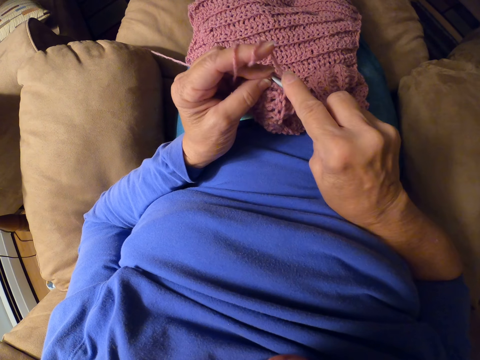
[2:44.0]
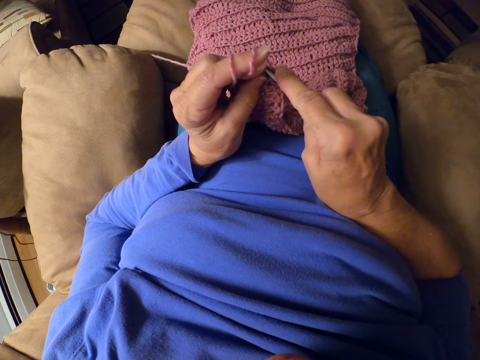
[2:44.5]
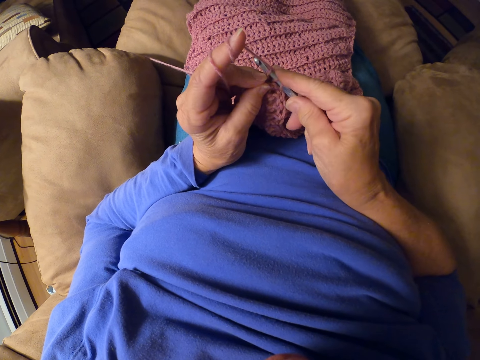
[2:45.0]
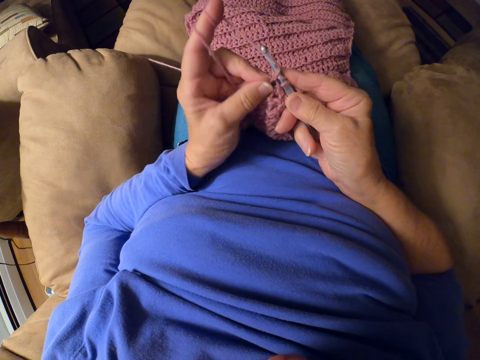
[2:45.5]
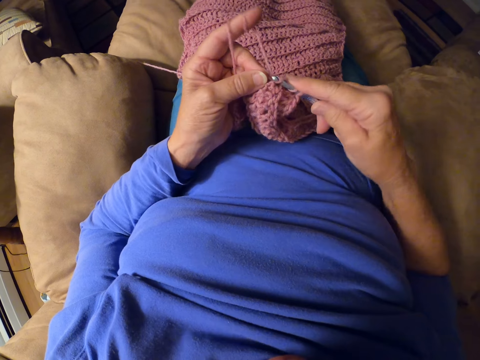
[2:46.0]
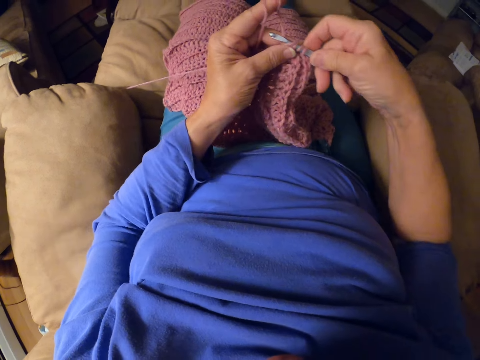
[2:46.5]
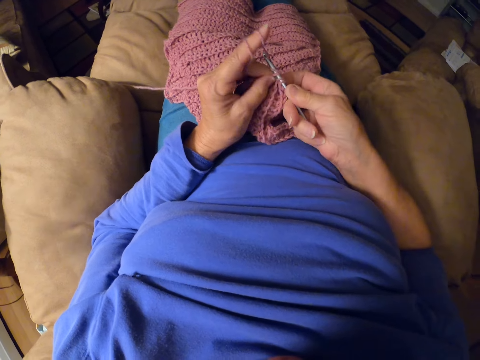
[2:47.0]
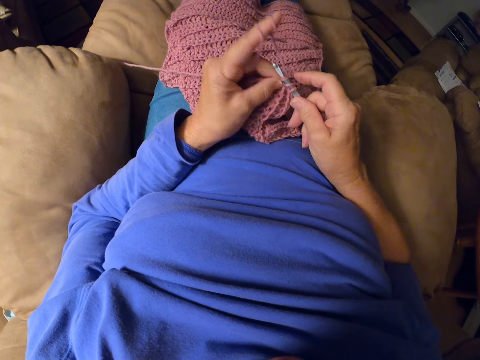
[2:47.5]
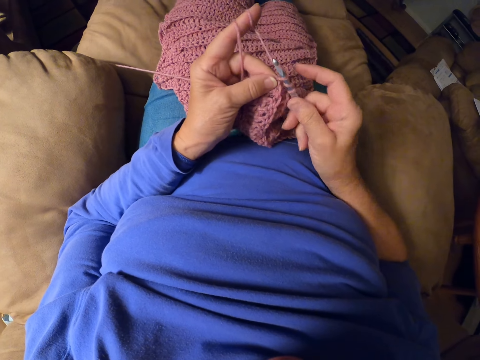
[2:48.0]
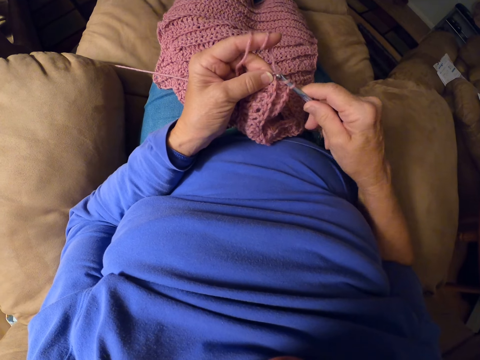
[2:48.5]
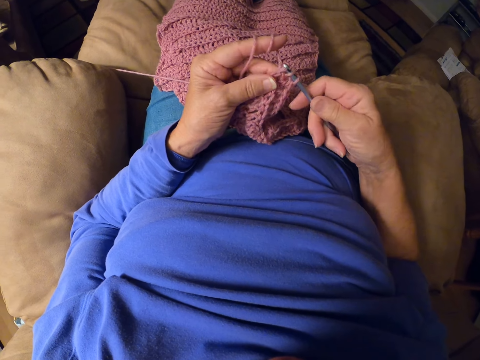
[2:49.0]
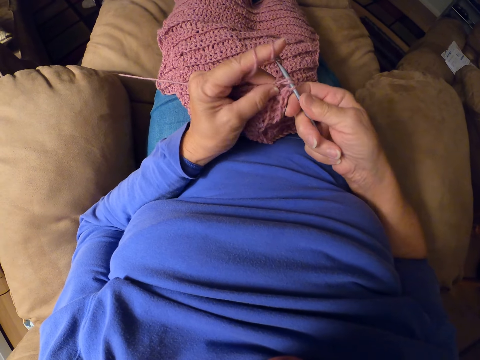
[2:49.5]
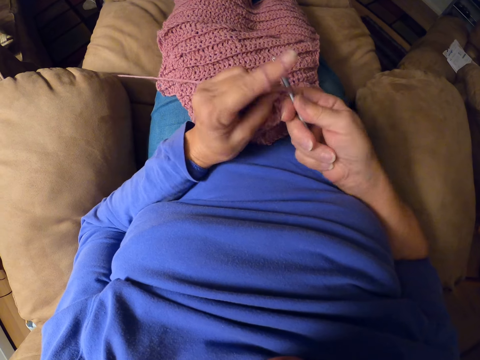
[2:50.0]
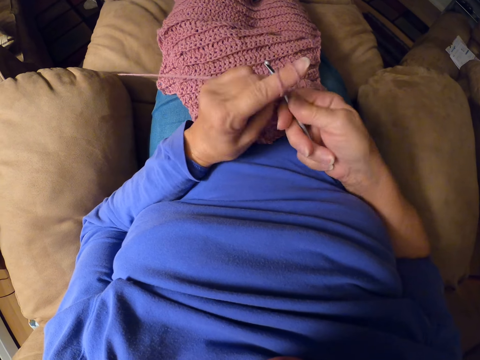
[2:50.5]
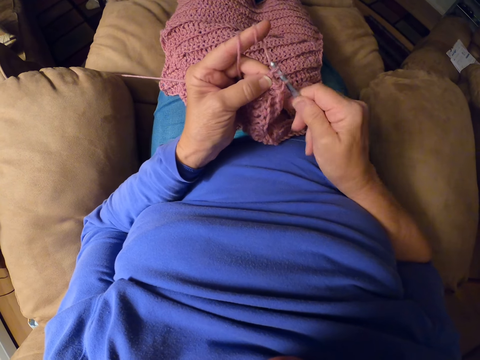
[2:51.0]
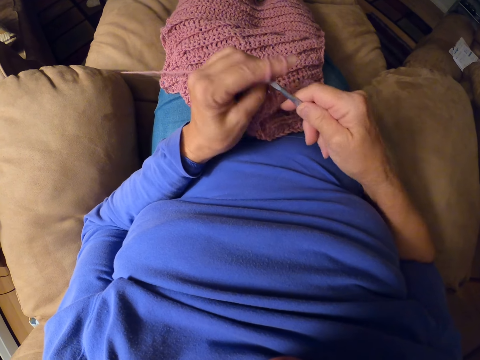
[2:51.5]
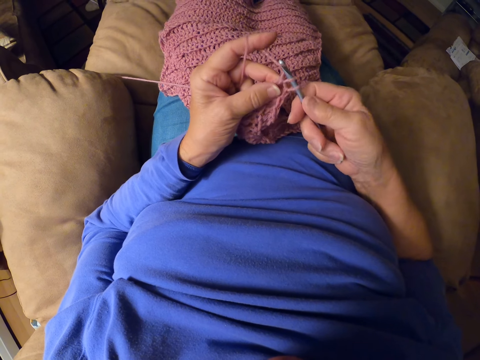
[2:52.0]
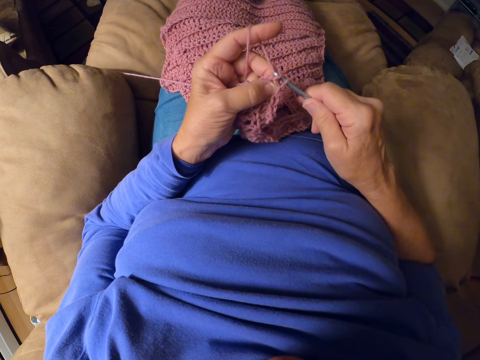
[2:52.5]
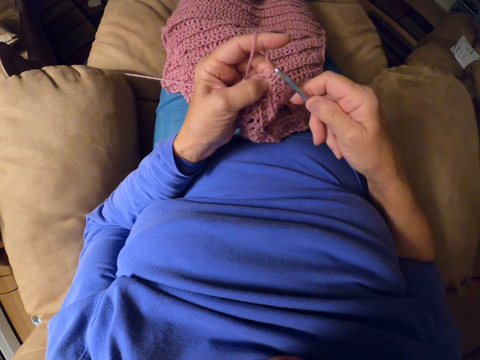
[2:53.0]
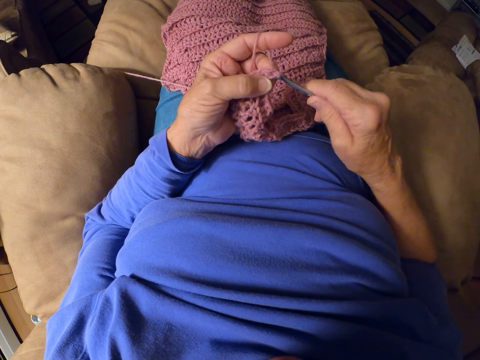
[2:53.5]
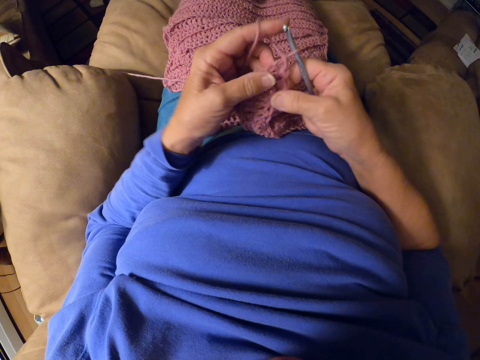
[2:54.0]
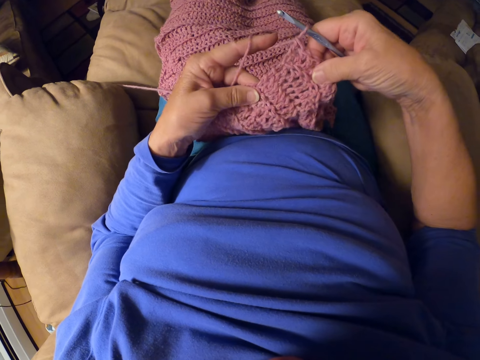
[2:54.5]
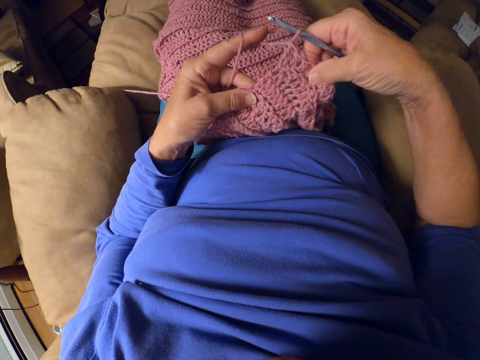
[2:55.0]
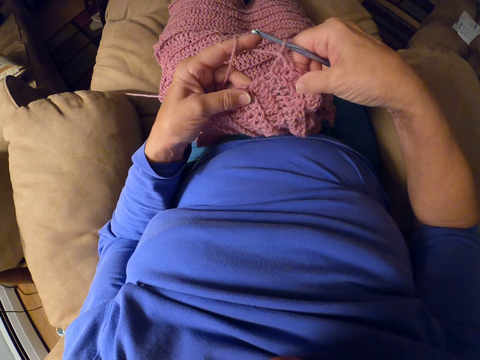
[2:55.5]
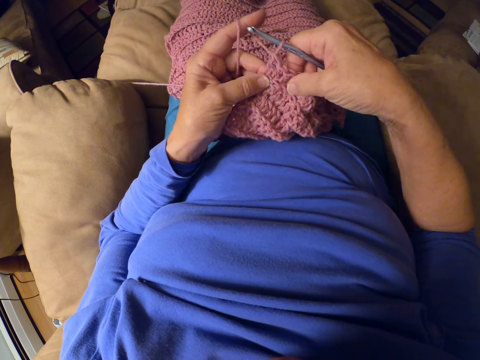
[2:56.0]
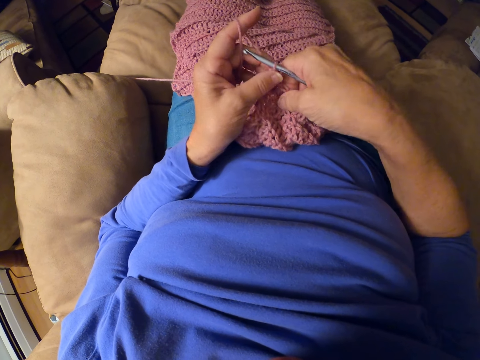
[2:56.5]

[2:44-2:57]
The camera wearer raises the crochet hook together with the crochet briefly. She holds the crochet with both hands. She looks at the garment.

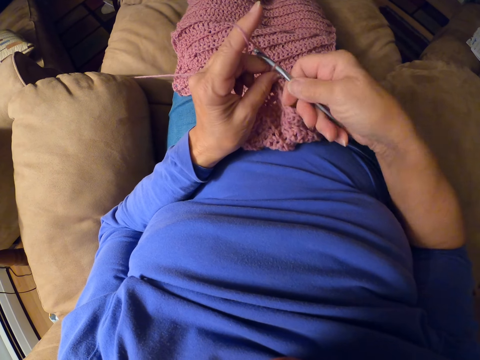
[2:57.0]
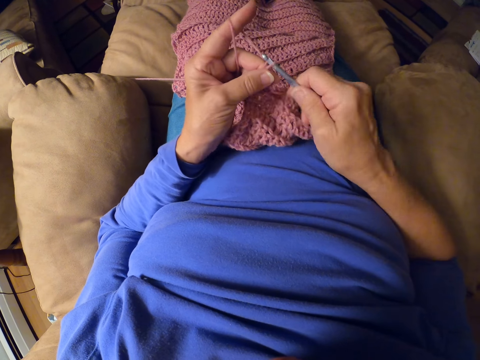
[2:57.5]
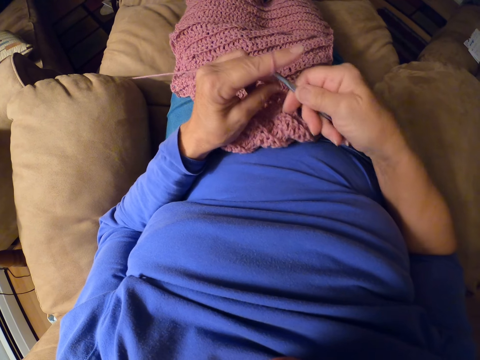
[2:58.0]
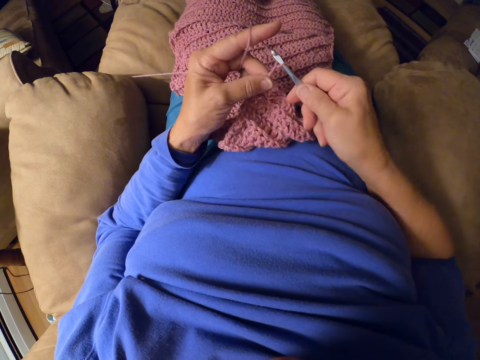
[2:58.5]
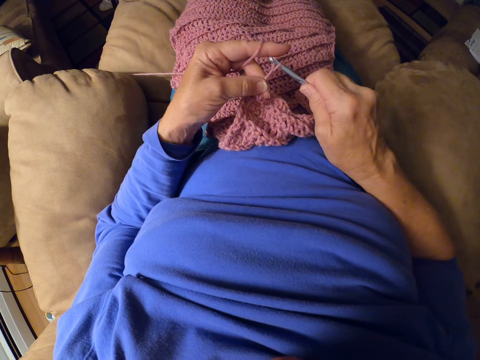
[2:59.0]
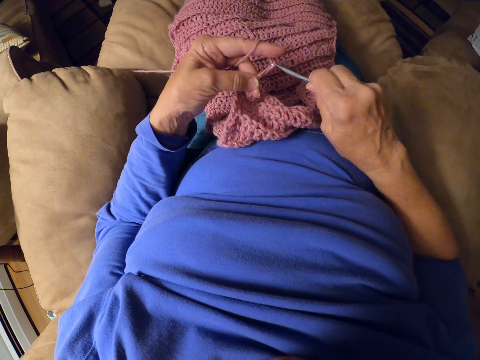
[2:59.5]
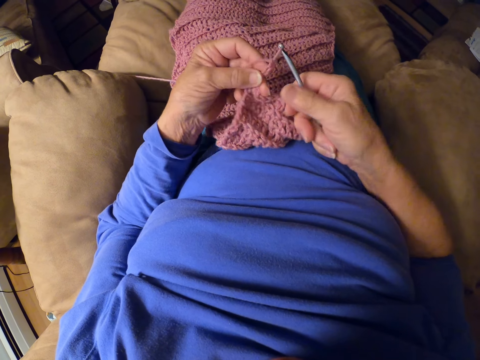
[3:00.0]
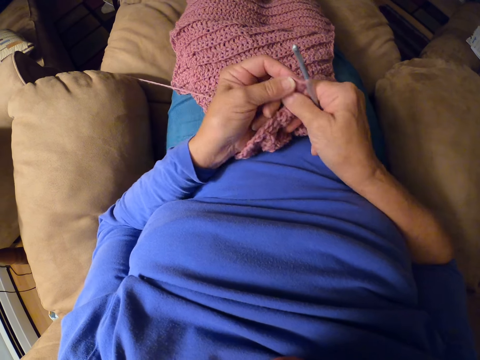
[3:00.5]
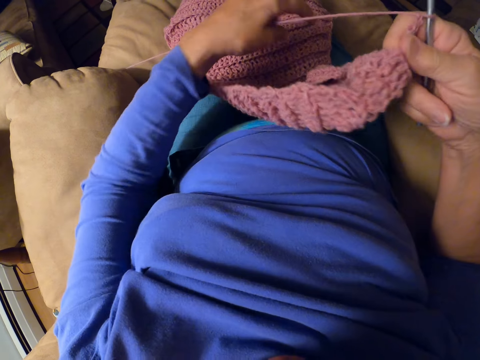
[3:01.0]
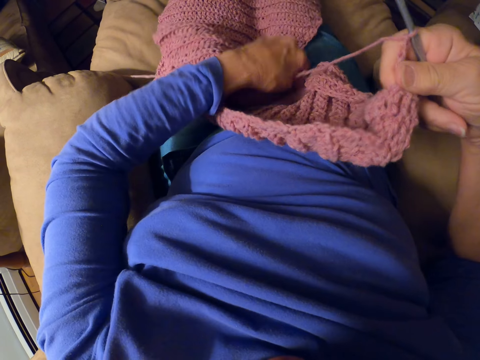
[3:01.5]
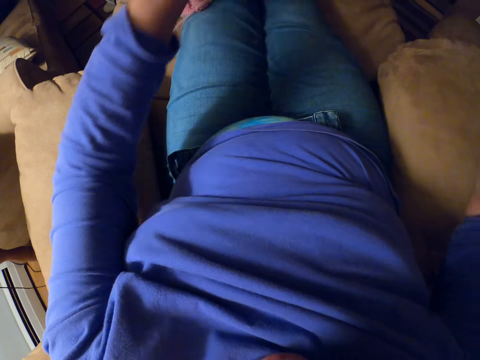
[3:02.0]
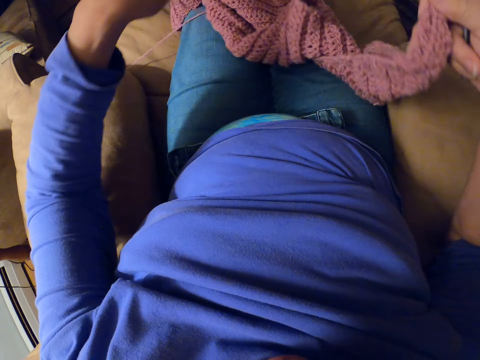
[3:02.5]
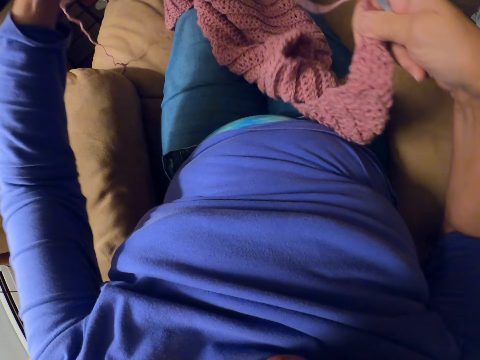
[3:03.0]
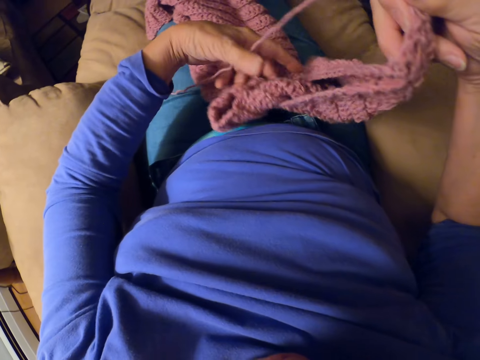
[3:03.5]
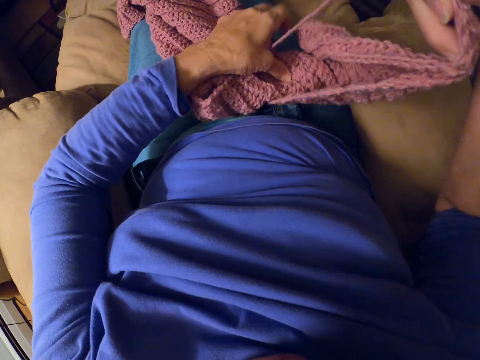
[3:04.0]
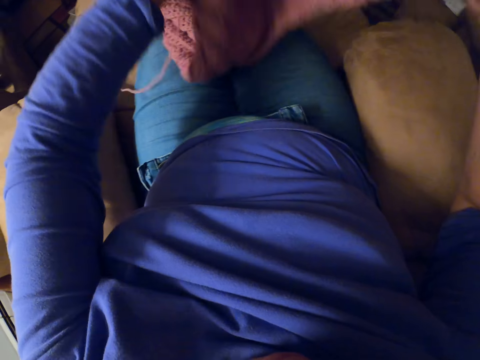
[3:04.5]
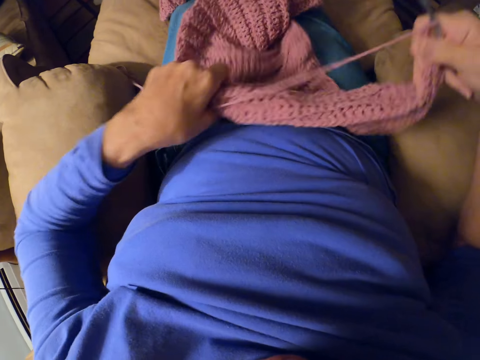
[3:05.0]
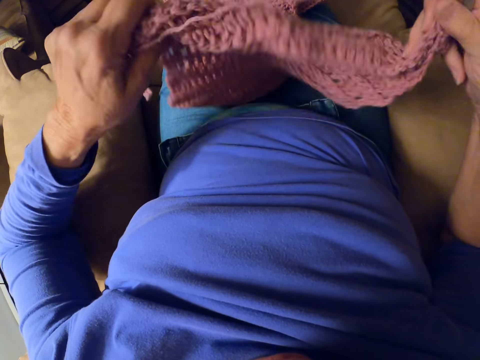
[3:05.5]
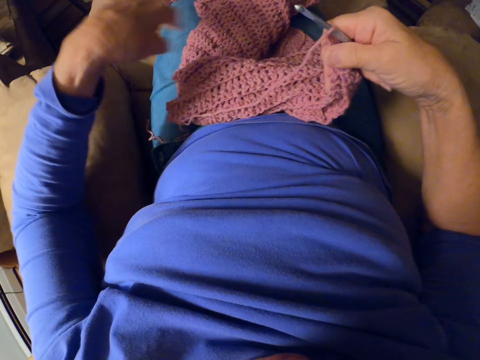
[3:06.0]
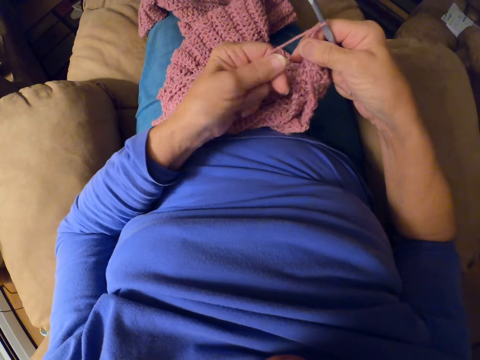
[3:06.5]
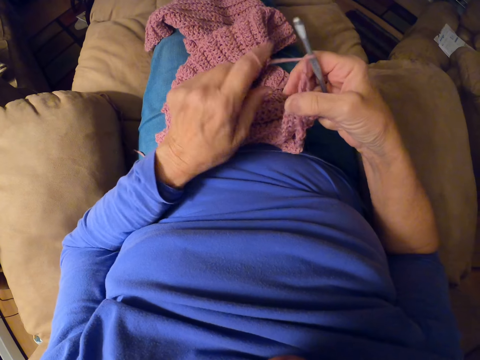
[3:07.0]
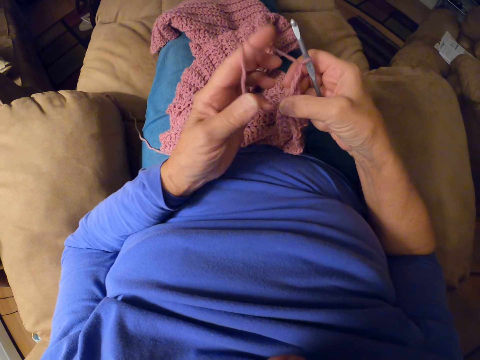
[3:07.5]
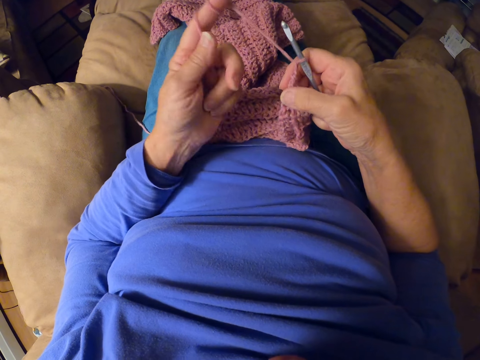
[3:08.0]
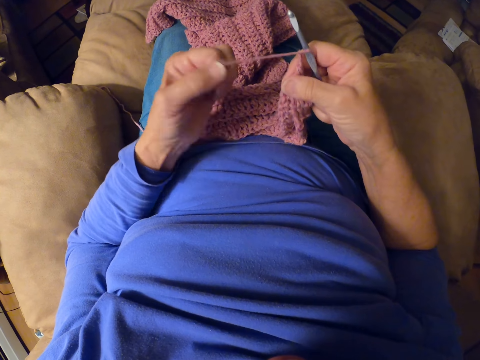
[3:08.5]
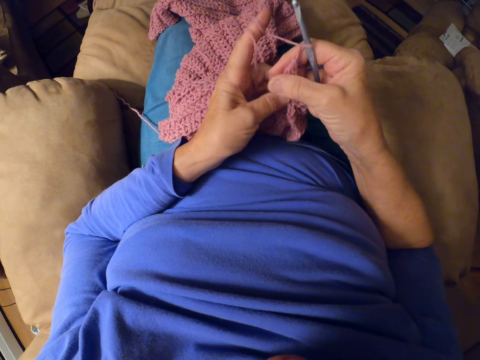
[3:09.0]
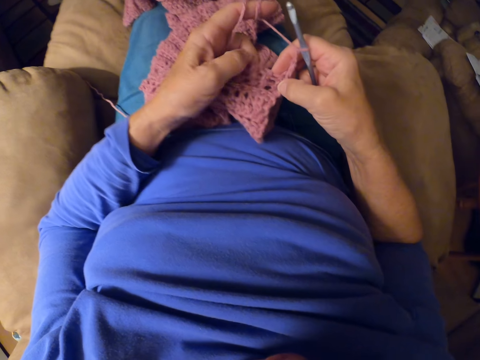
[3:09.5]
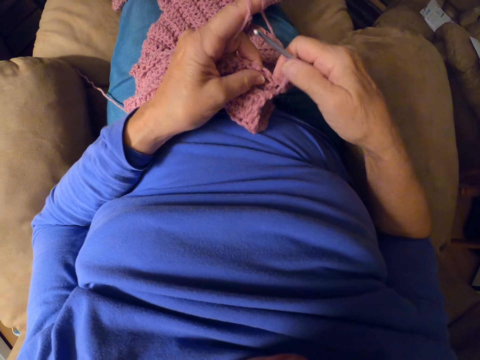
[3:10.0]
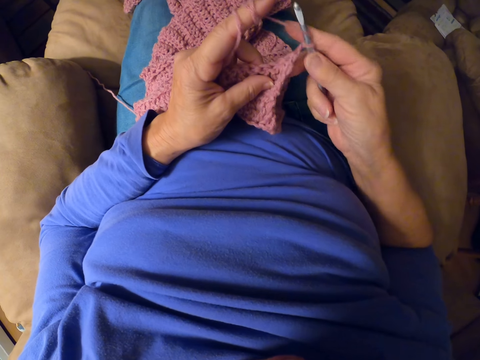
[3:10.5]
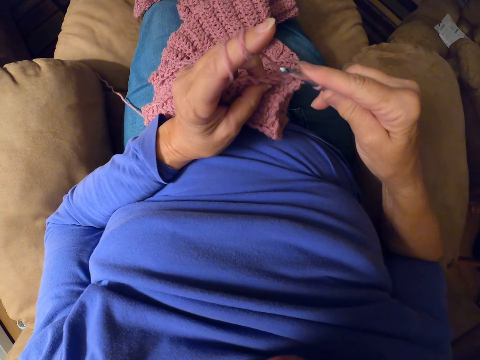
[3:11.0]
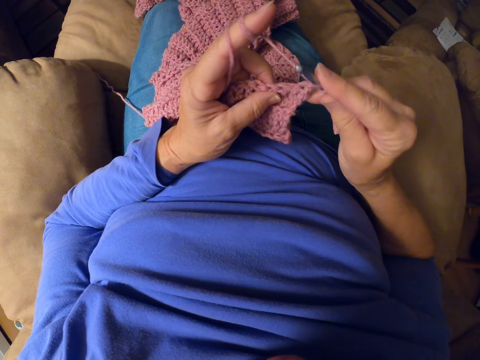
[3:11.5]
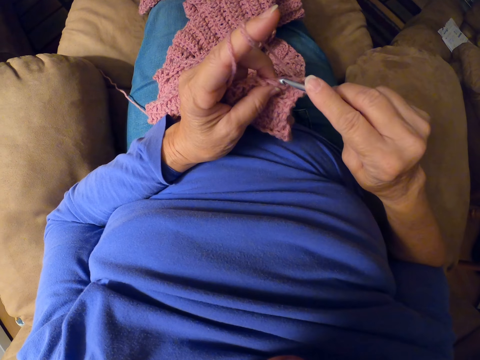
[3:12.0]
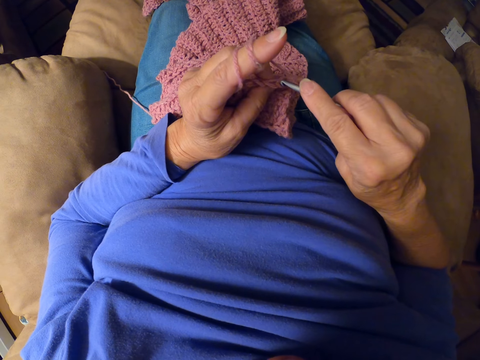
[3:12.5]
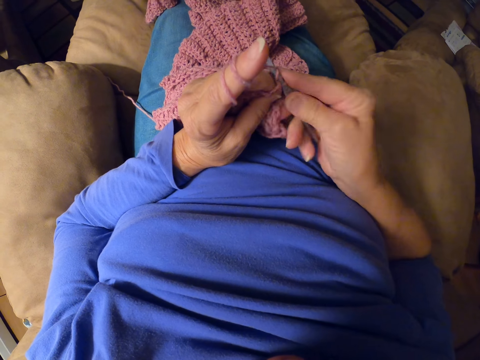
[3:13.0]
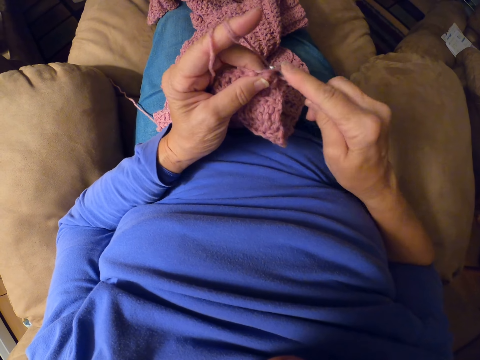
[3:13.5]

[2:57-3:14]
The camera wearer resumes crocheting the yarn with the crochet hook. She passes the crochet to her right hand. She rotates the garment. She adjusts the crochet with both hands. She wraps the yarn around her left fingers. She resumes crocheting the yarn with the crochet hook.
